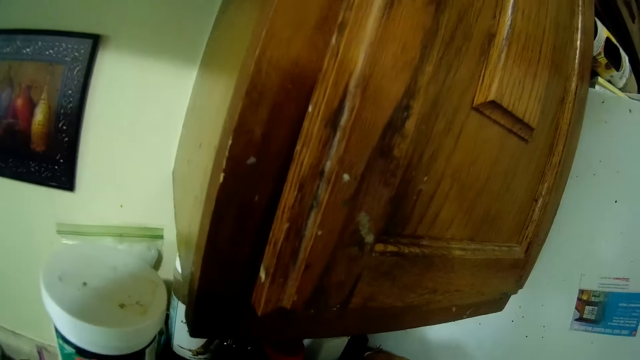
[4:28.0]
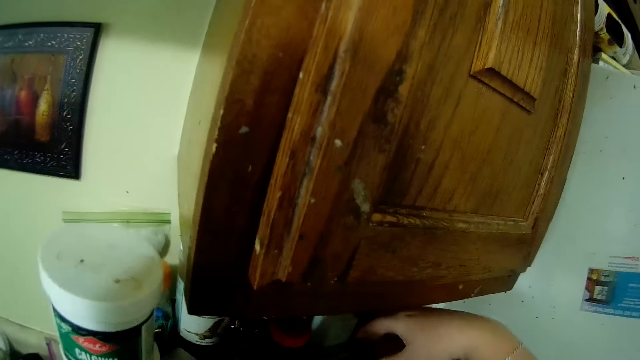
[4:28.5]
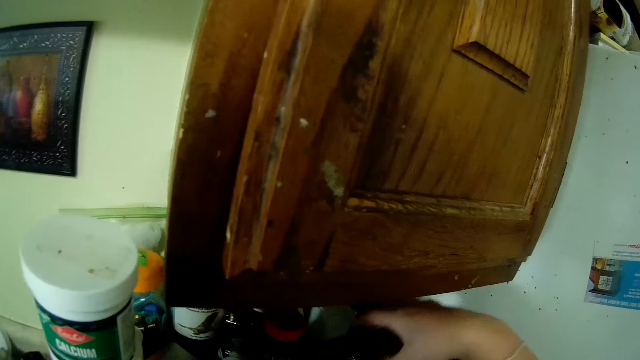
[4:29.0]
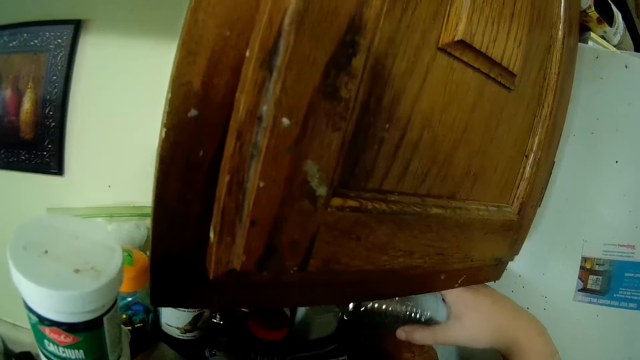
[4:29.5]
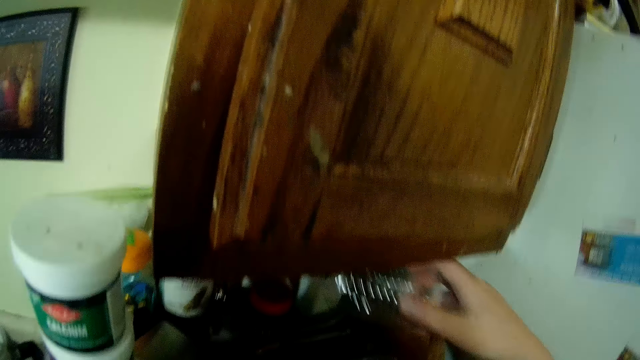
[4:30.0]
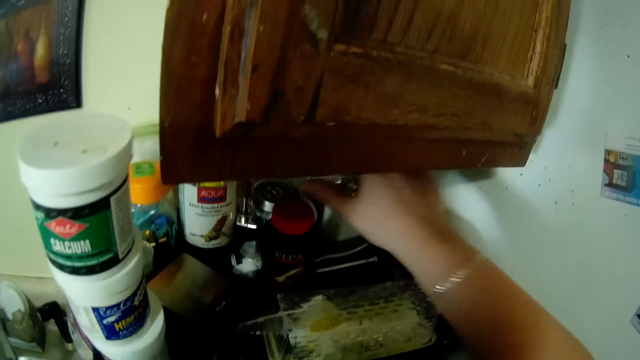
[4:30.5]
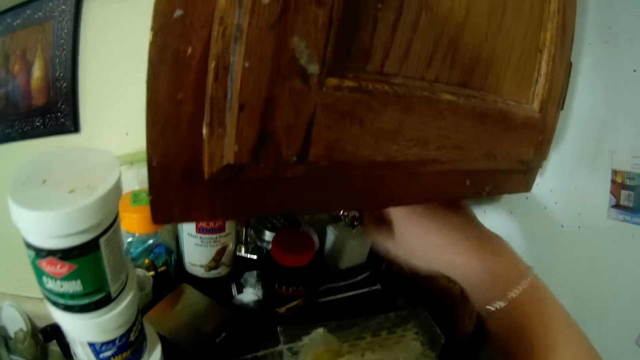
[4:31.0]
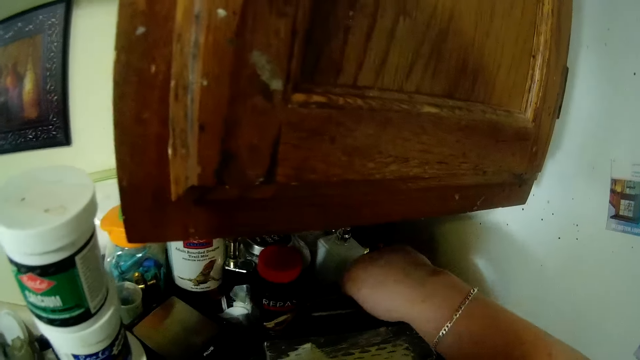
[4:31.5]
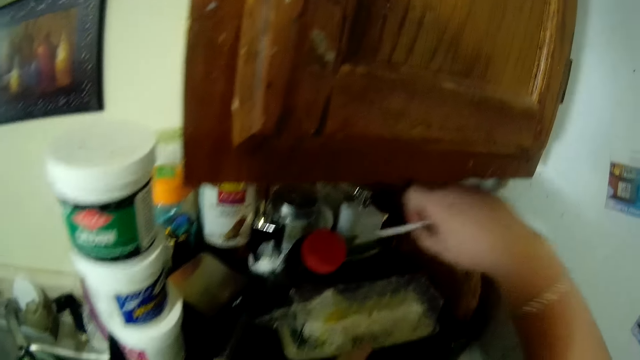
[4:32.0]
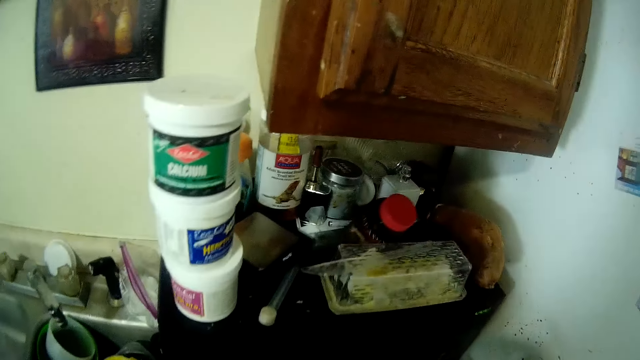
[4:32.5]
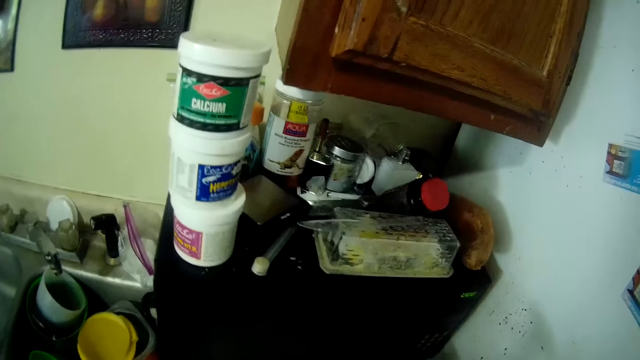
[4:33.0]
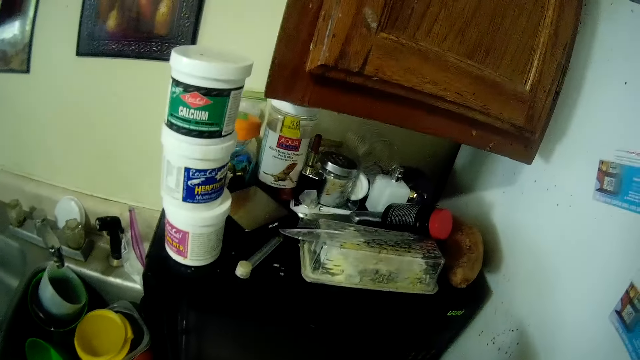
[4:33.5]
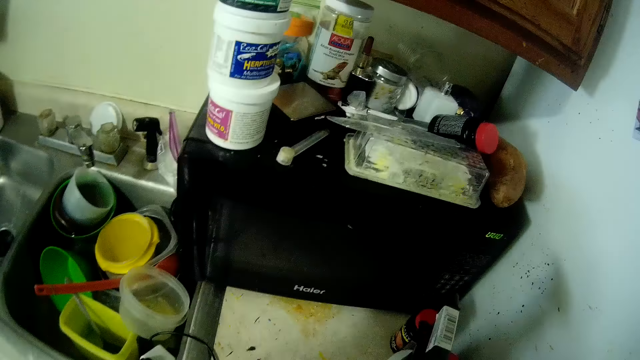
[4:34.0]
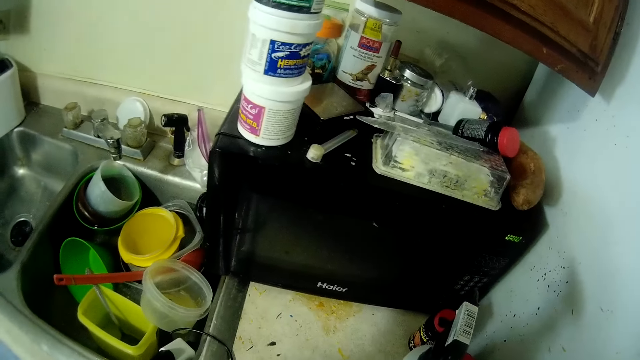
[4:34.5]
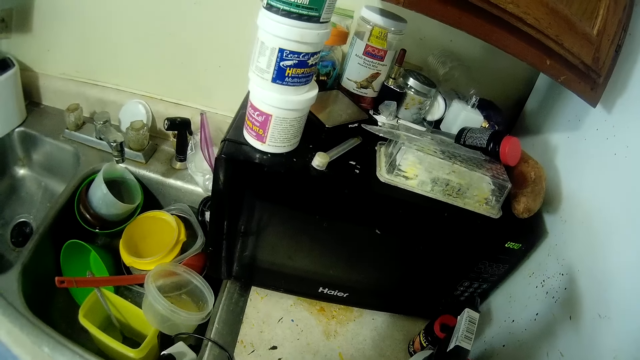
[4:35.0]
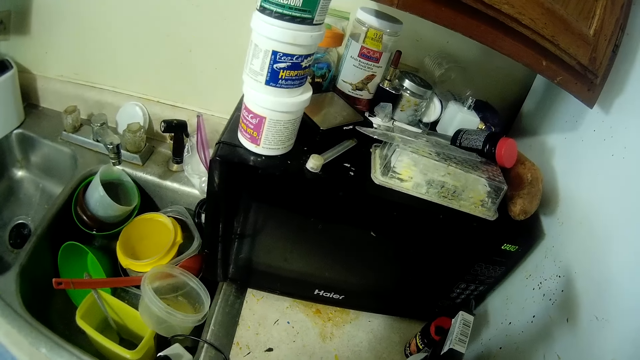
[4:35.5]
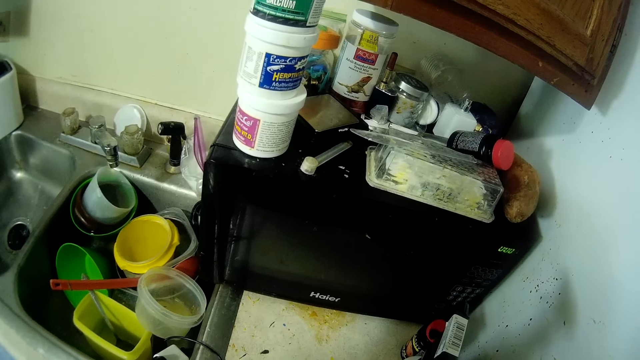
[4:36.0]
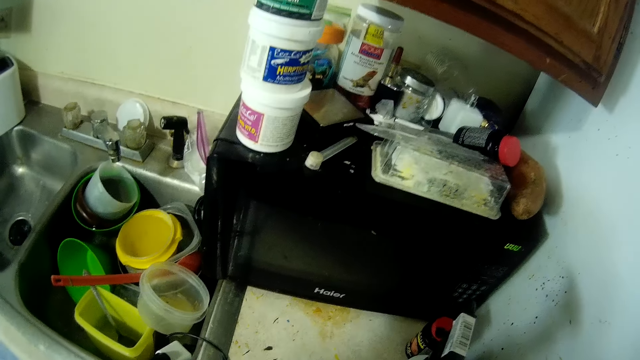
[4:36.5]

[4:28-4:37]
The camera wearer picks the plastic tumblers and returns the plastic tumblers. She picks a spatula from the oven with her right hand.

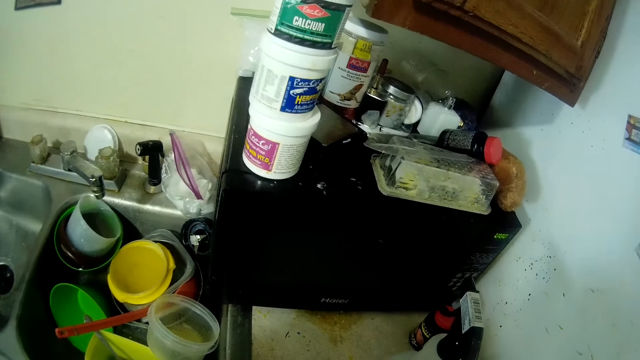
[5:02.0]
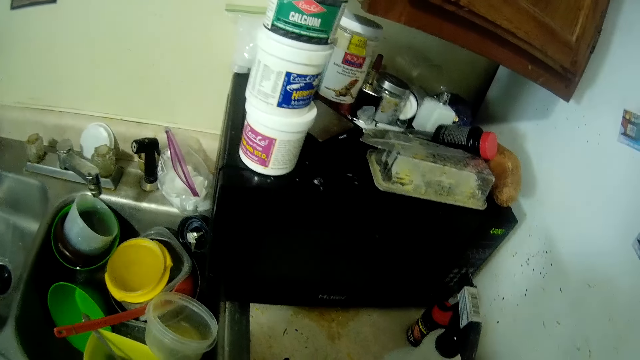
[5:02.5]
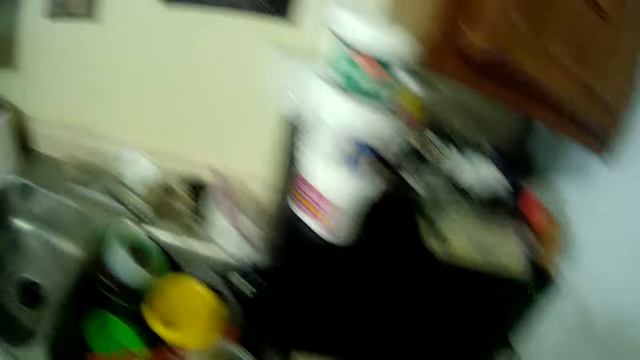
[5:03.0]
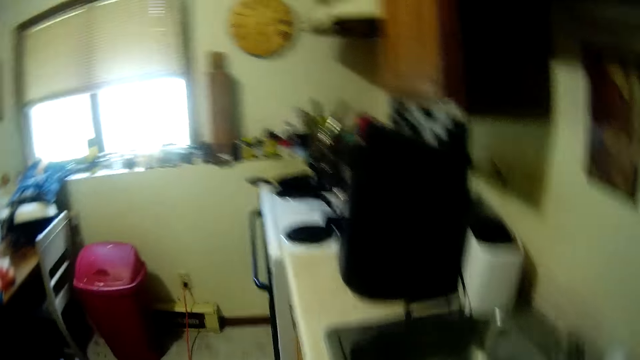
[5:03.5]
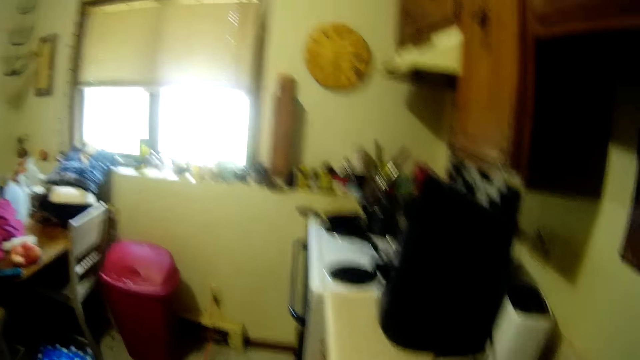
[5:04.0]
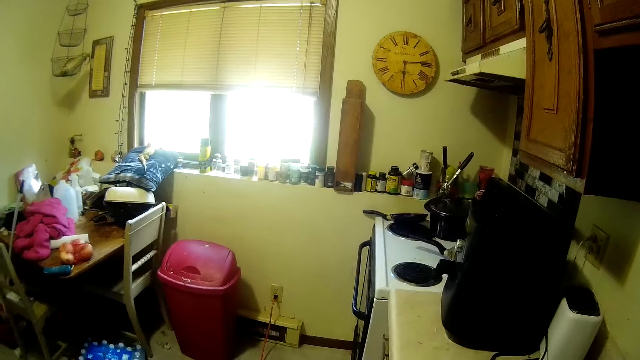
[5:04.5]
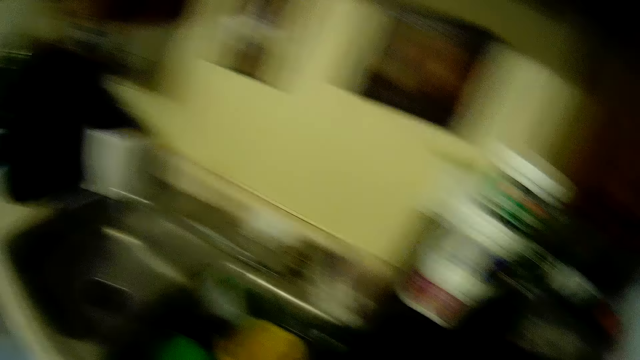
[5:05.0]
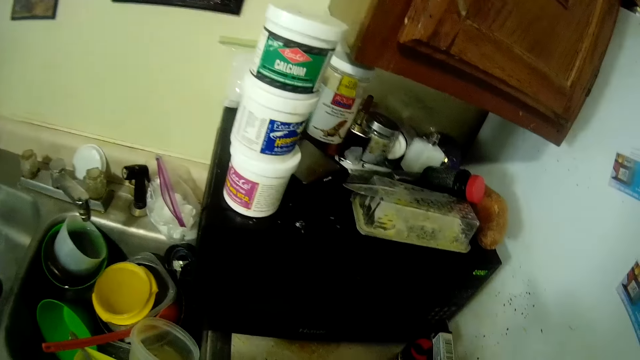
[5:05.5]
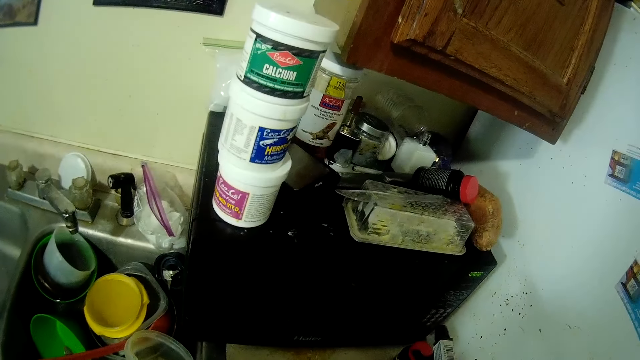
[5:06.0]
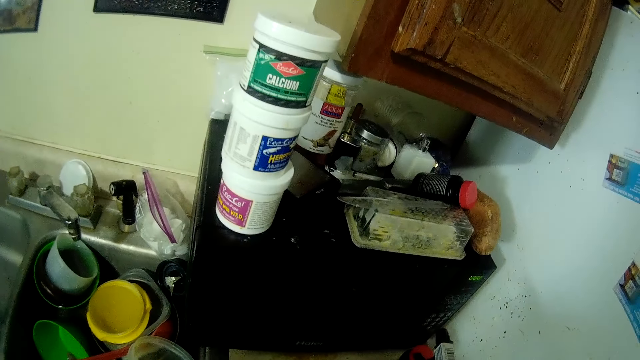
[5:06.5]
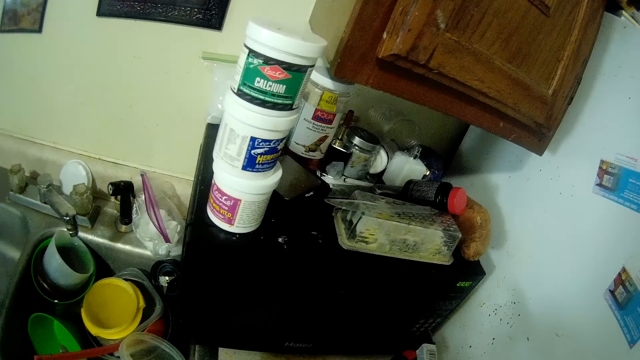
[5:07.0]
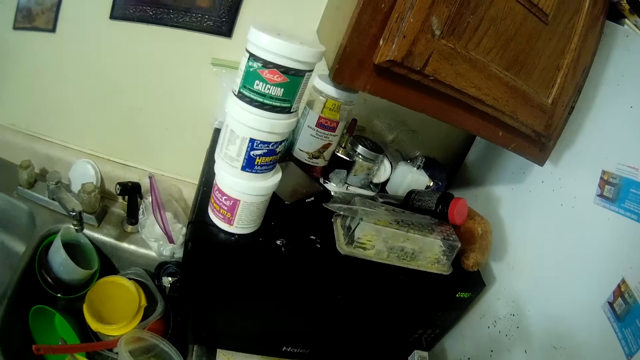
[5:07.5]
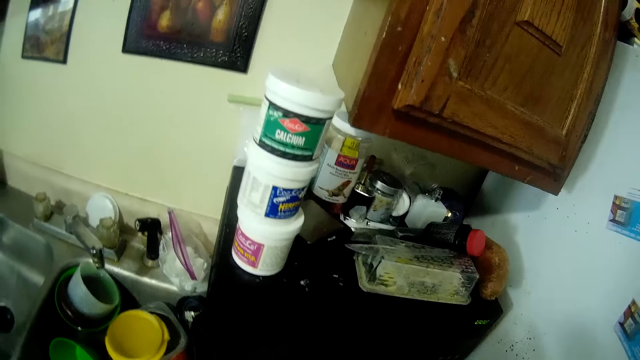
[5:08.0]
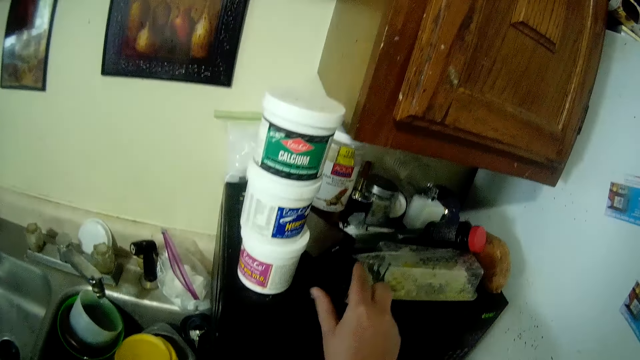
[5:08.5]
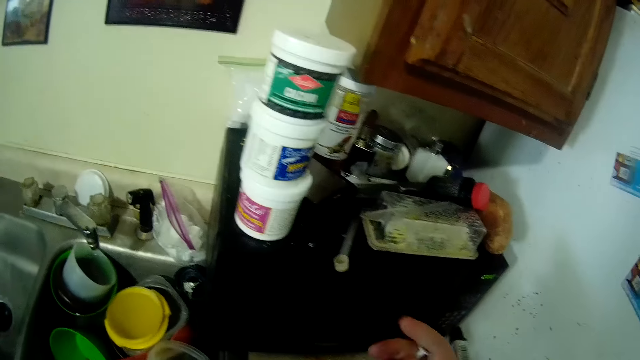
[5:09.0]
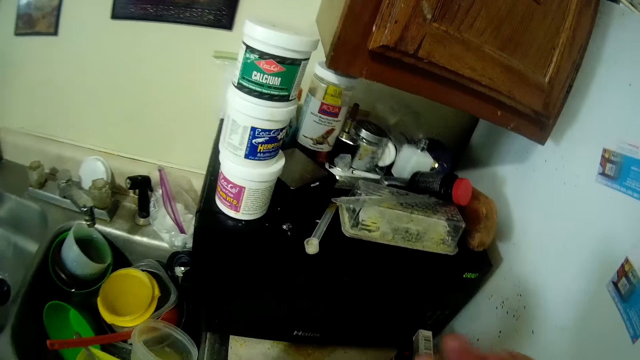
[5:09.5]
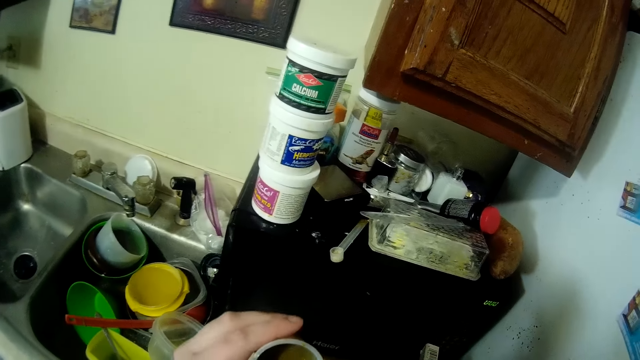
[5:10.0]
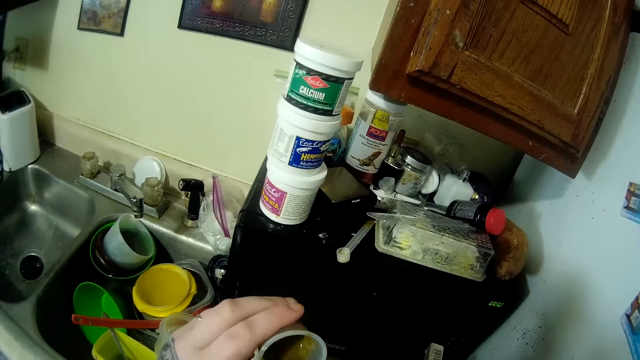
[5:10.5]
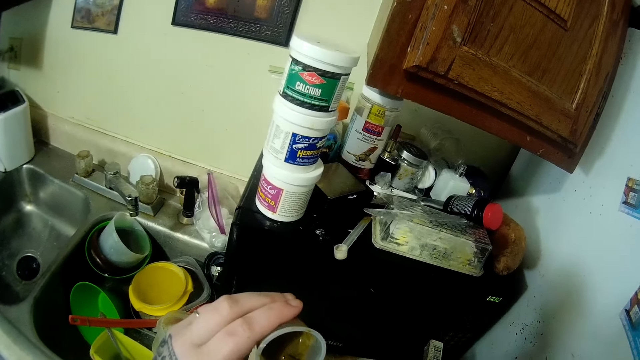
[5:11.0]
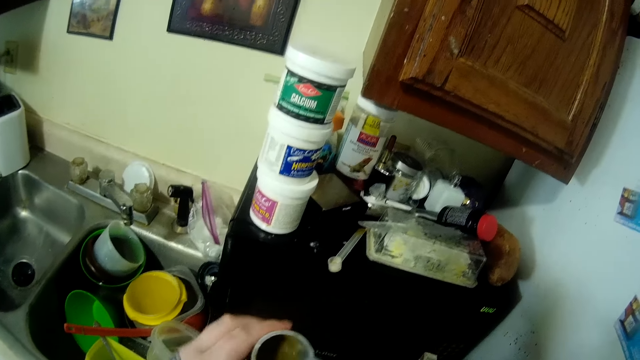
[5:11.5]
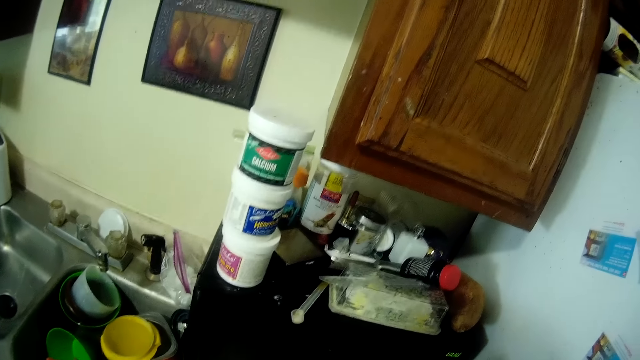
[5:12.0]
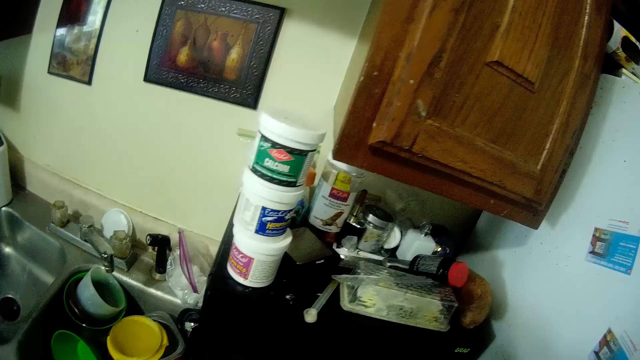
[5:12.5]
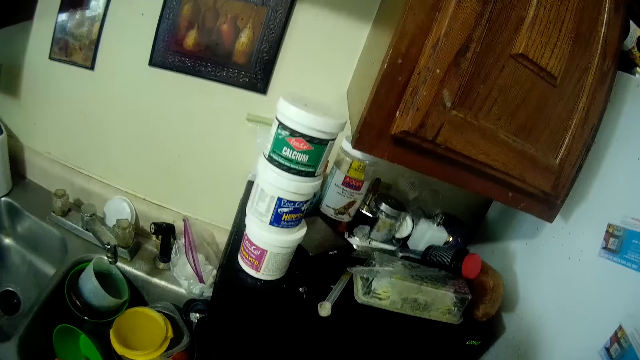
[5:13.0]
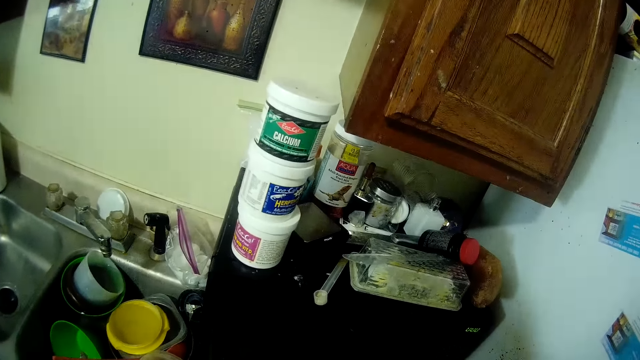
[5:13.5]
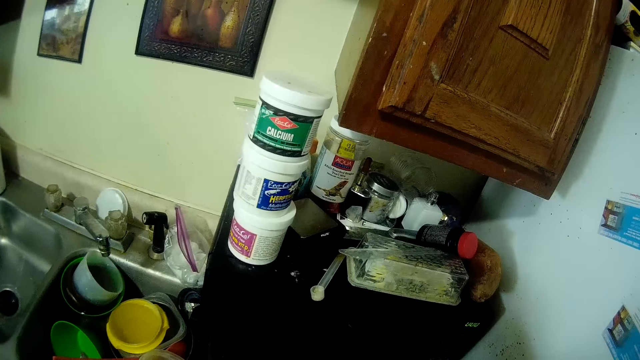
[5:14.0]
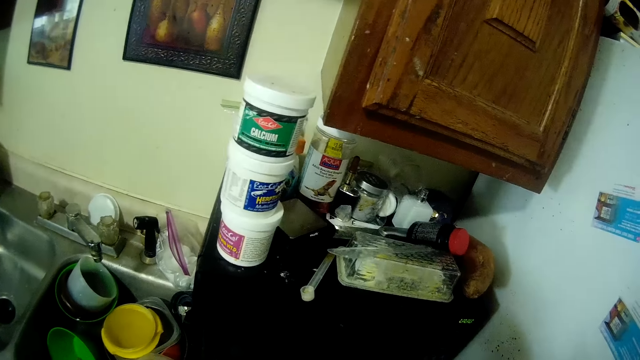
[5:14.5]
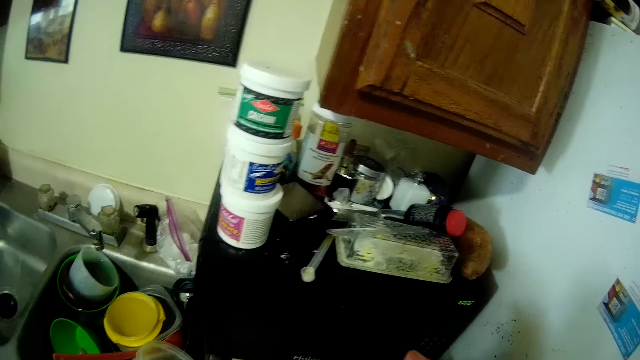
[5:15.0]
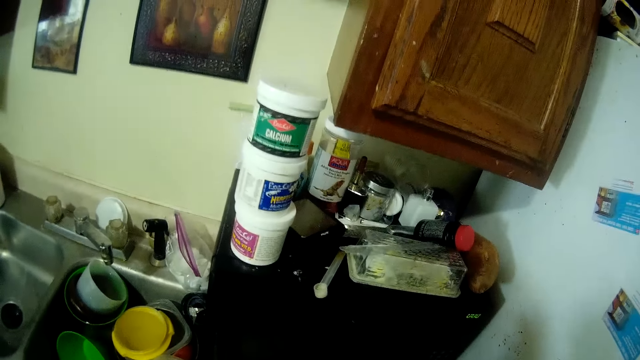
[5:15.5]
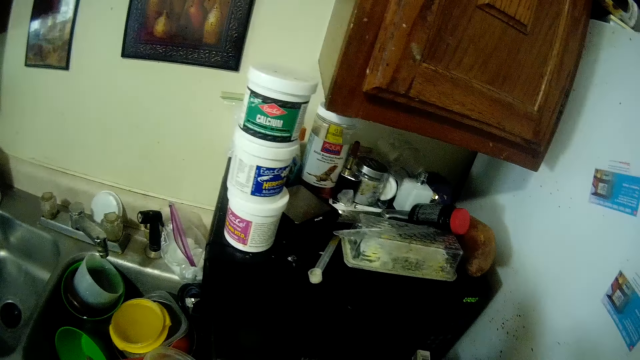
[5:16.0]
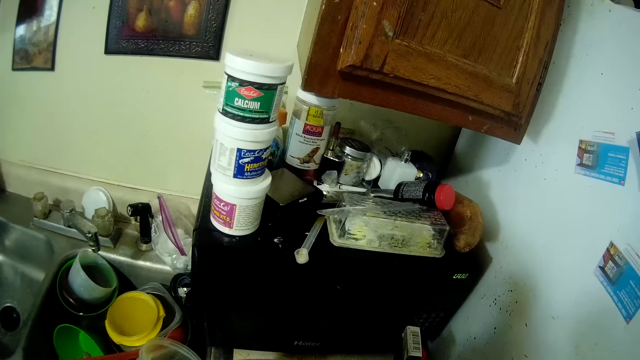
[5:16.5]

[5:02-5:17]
The camera wearer looks around the kitchen. She drops the measuring spoon in her right hand on the top of the microwave. She holds the empty syringe in her right hand. She takes some of the Chinese water dragon food in the cup with the syringe in her right hand.
